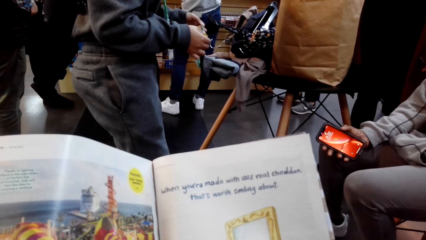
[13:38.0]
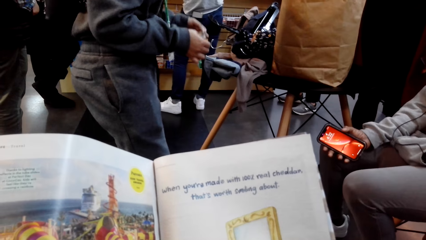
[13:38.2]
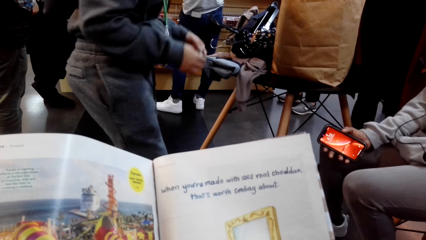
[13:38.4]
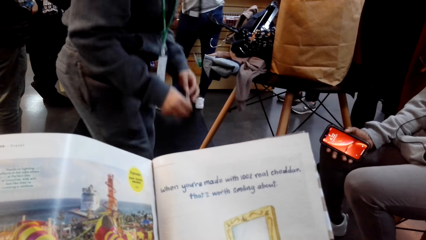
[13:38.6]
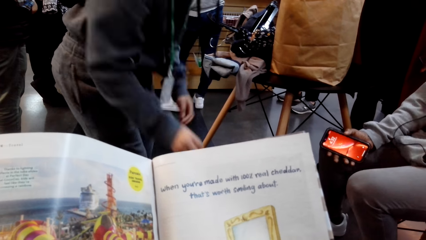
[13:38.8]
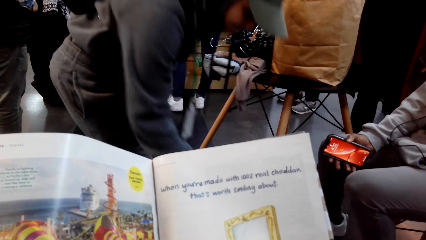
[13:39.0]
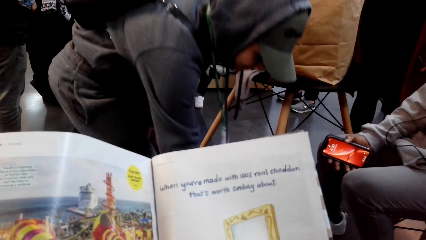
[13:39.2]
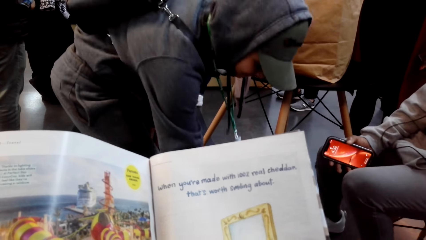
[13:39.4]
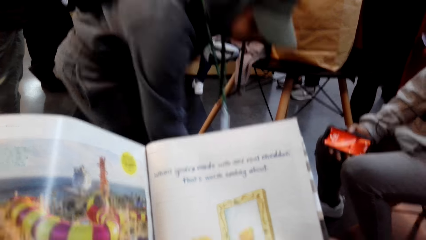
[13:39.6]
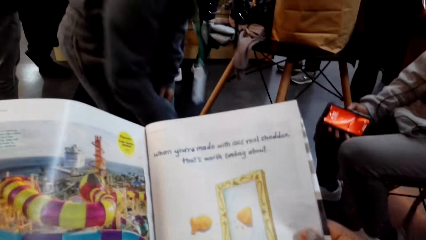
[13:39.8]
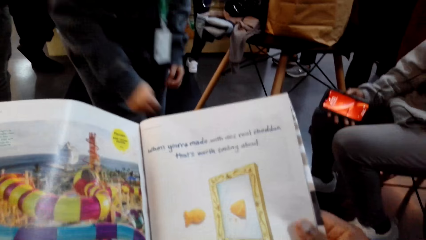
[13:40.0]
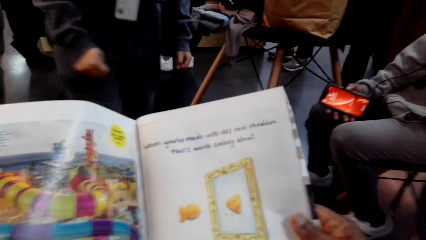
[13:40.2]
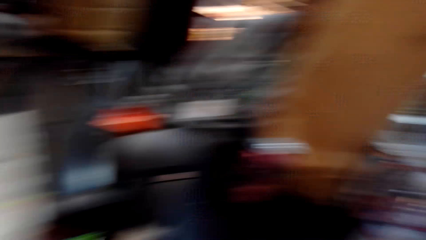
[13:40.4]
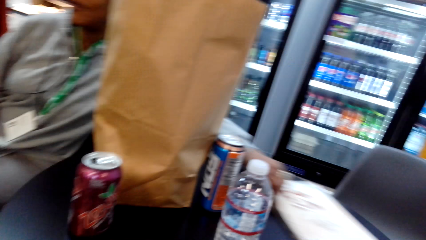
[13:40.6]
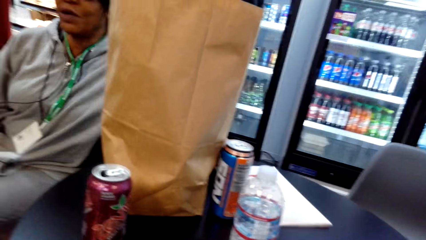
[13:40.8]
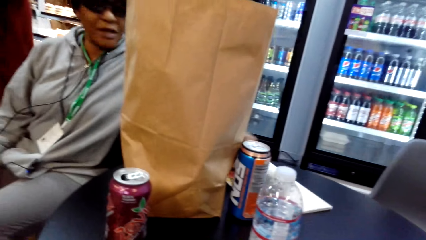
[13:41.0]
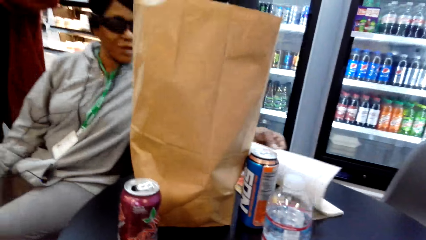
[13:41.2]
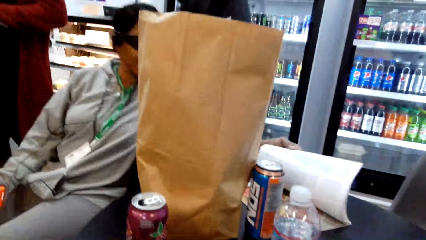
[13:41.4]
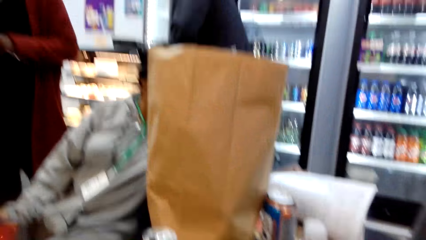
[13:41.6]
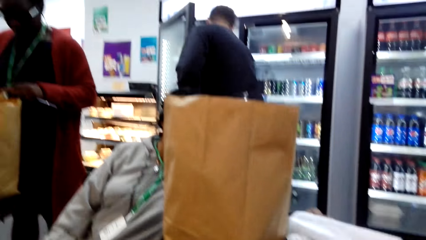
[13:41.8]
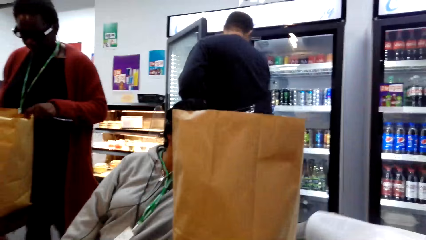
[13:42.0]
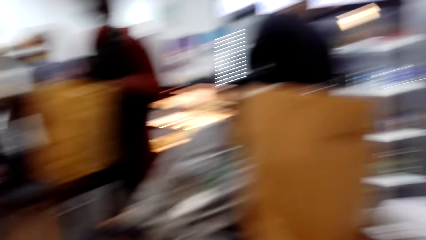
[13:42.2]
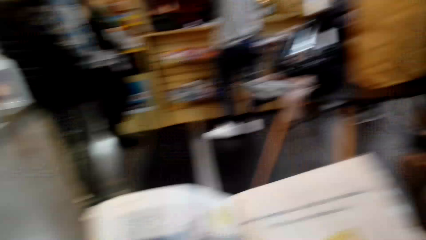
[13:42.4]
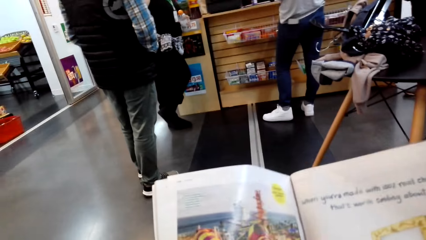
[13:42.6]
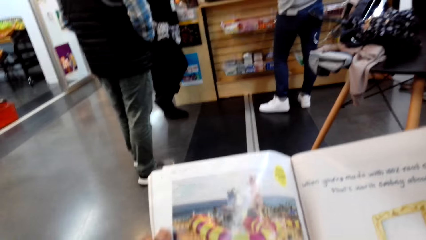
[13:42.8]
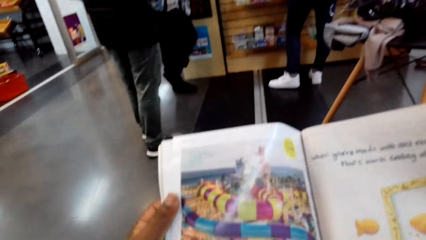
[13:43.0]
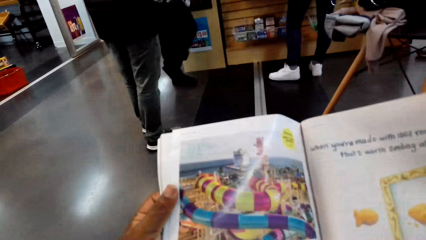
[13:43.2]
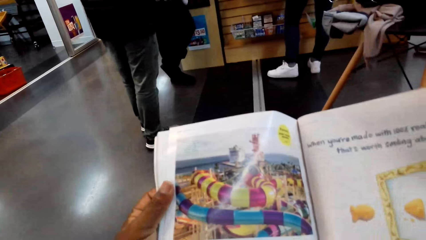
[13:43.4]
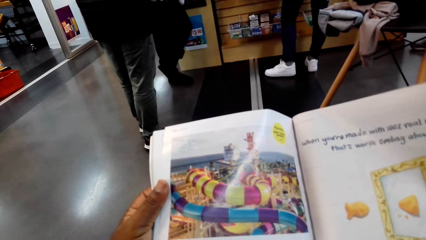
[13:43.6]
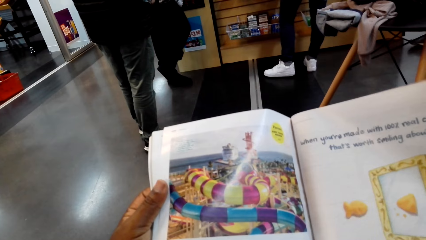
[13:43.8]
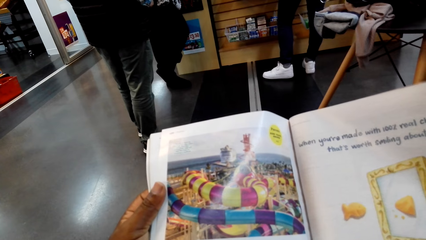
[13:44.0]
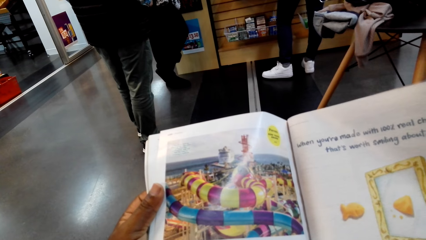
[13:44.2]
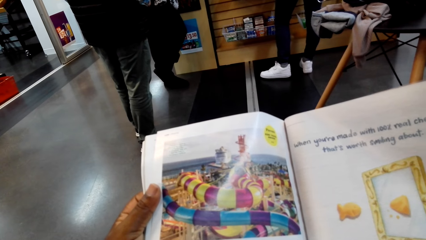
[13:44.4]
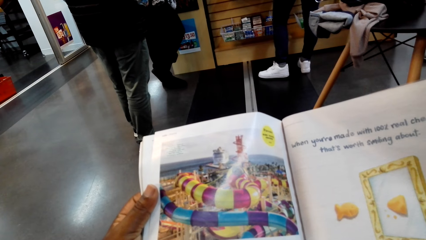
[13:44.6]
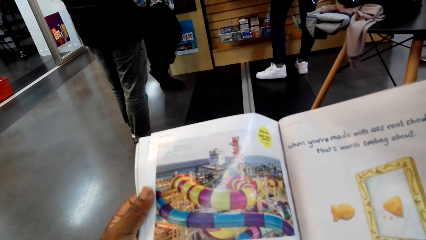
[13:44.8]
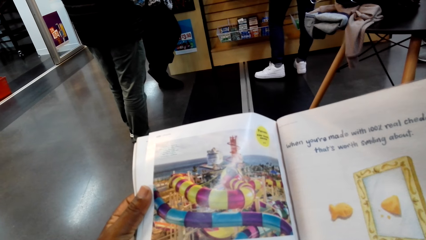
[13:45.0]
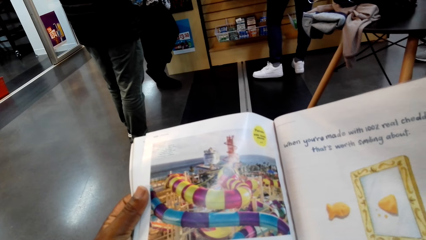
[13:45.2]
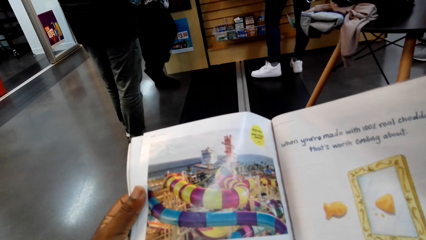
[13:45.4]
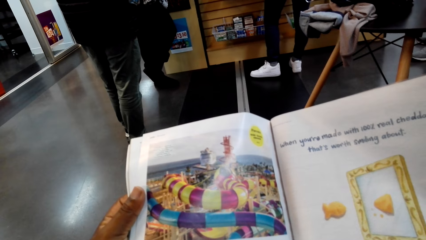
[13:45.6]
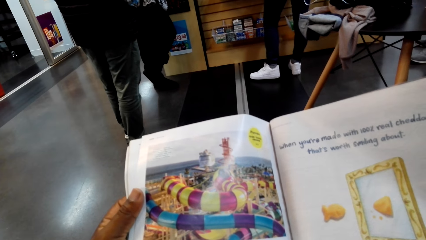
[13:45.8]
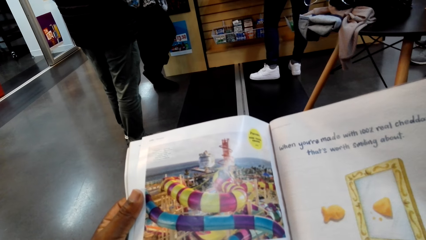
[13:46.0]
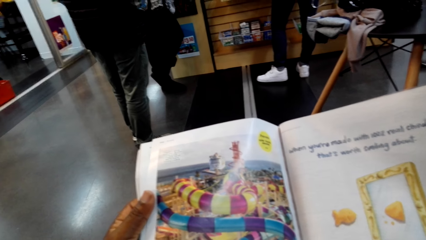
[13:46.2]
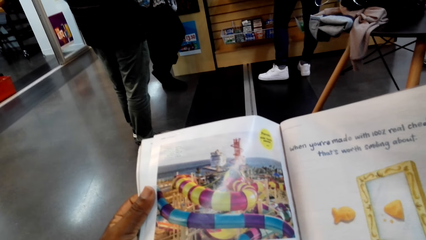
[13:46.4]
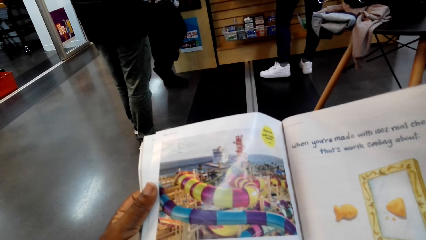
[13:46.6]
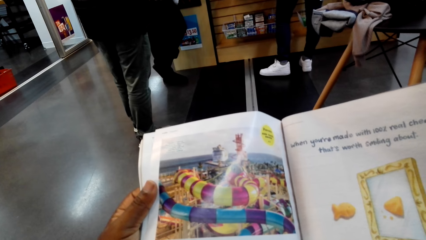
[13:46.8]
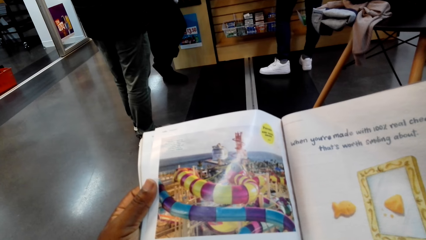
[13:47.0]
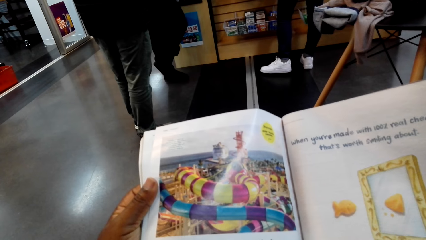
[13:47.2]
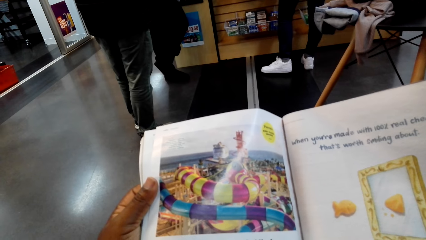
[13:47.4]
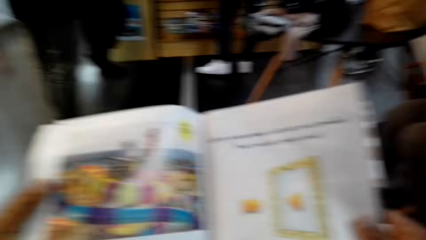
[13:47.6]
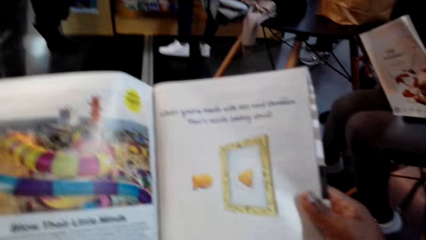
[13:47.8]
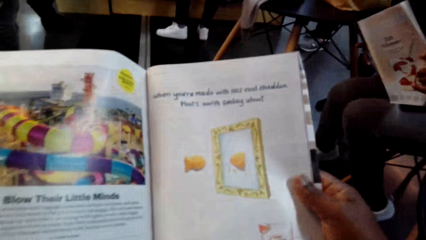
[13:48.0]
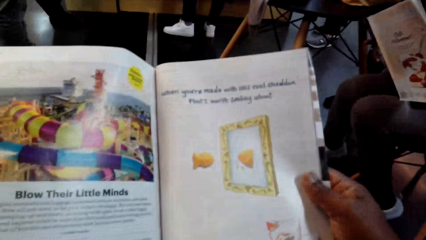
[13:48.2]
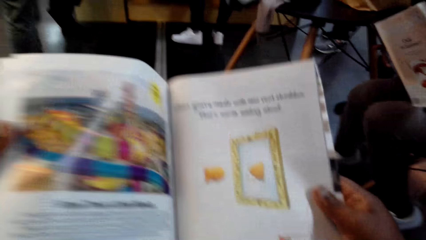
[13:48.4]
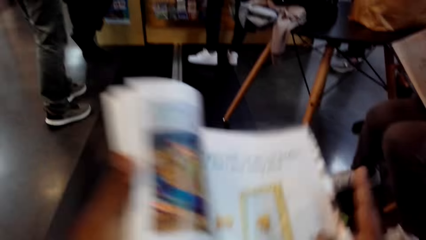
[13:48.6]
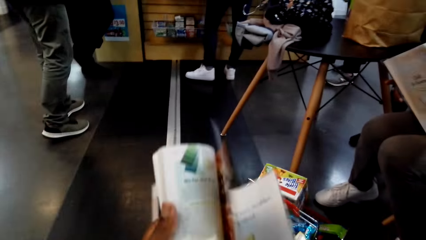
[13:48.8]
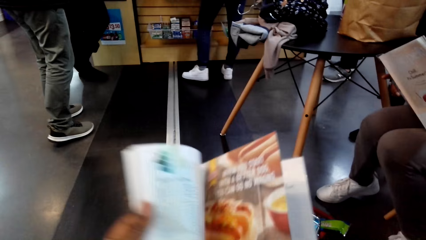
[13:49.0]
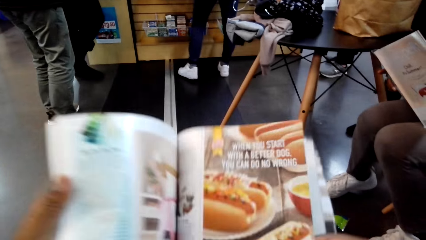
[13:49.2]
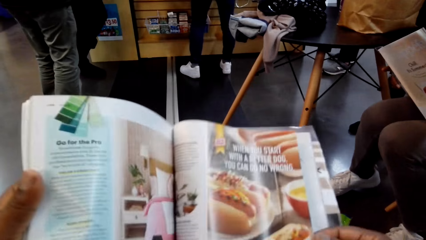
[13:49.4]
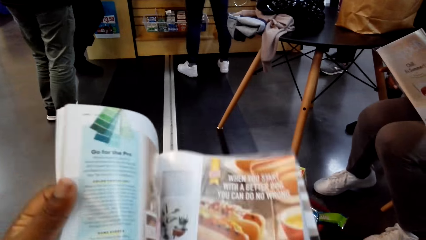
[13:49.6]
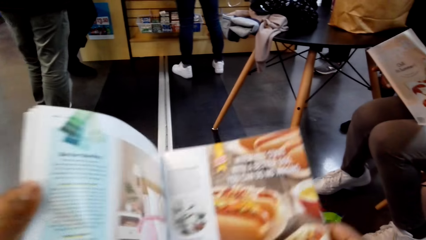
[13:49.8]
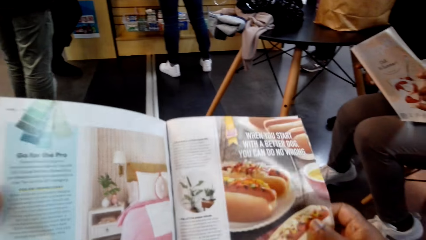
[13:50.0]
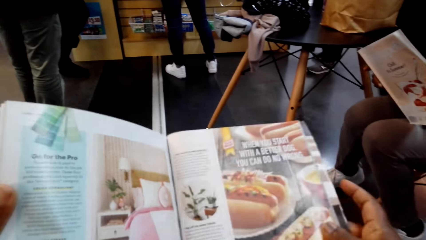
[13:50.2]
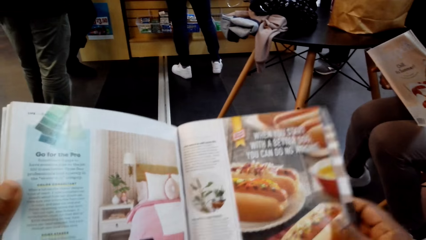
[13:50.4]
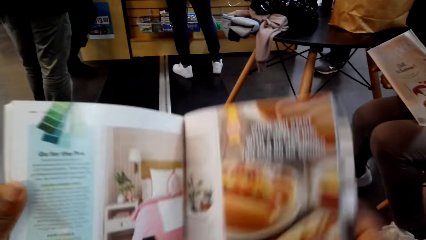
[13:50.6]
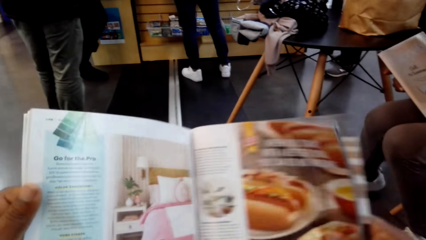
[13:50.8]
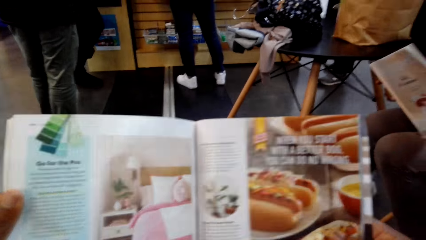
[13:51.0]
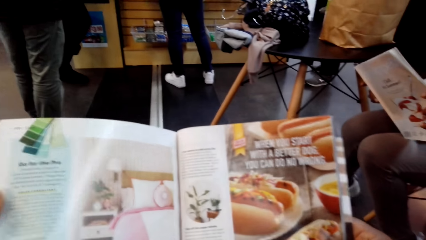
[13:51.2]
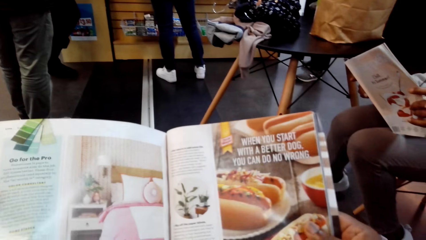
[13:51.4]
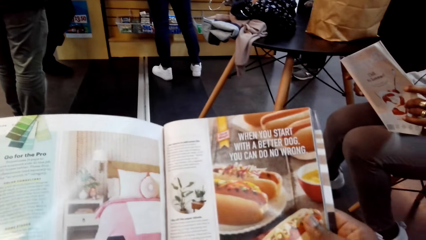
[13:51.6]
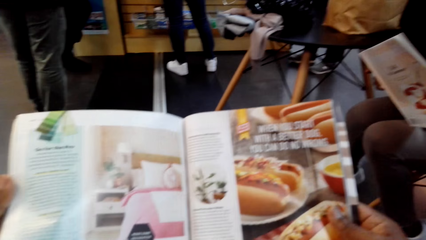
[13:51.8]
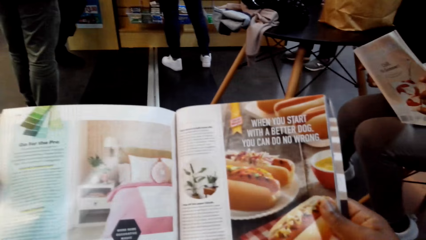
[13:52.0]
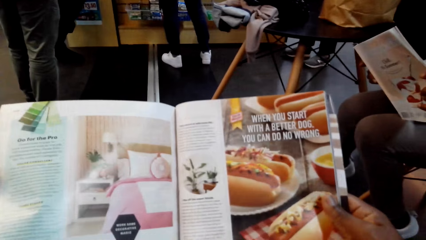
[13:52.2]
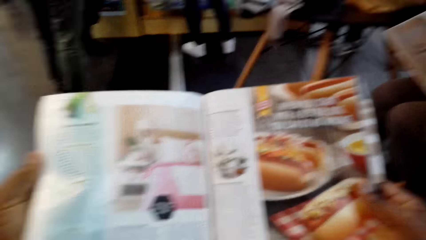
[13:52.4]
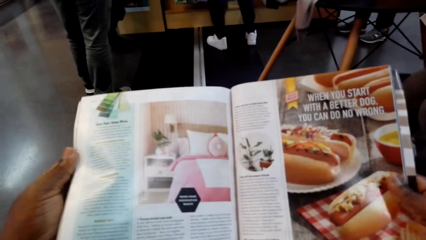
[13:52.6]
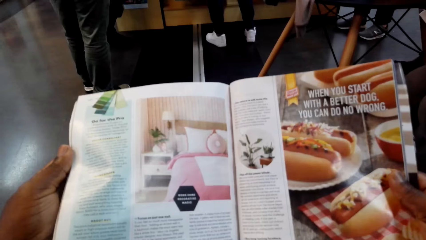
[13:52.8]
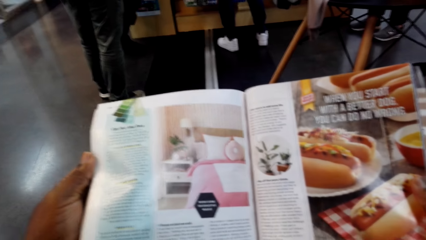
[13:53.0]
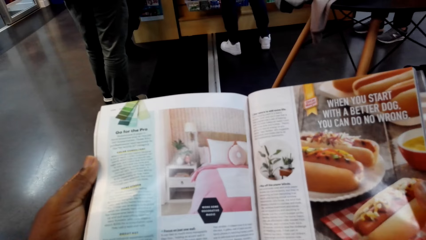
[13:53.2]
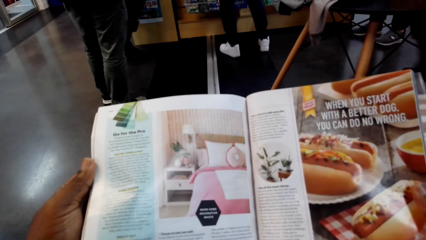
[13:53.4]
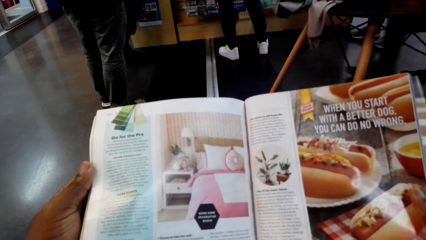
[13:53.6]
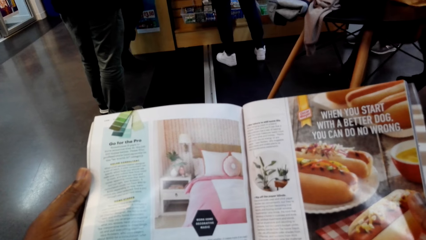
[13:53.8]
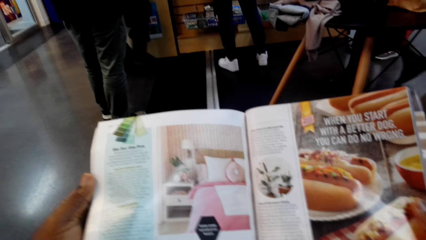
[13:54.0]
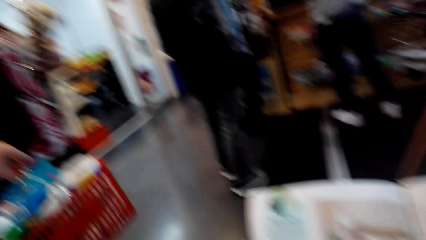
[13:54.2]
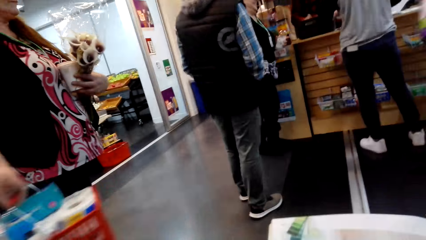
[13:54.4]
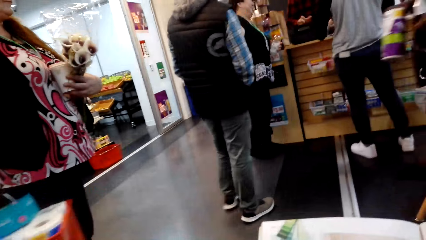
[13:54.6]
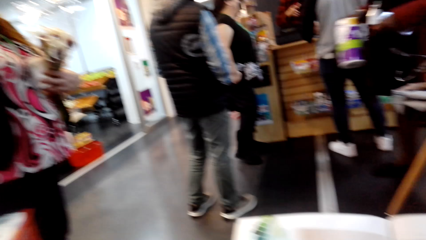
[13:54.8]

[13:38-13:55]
The camera wearer turns the pages of the magazine. They read the magazine.
